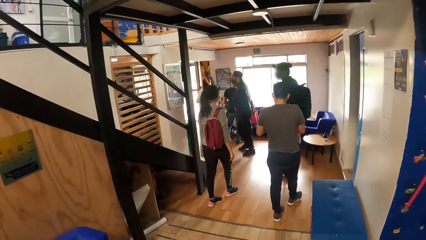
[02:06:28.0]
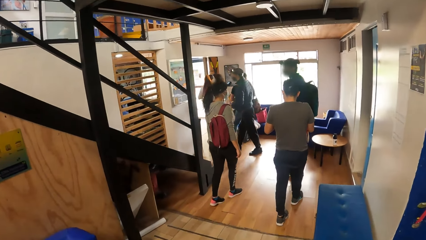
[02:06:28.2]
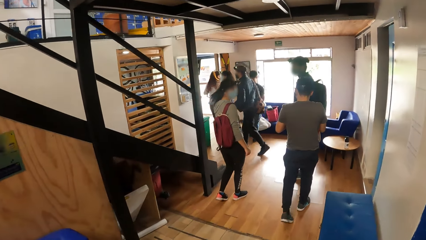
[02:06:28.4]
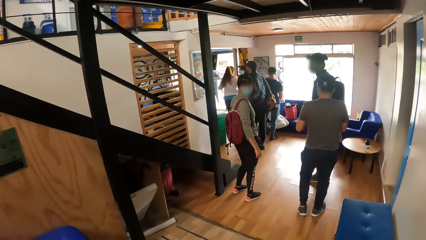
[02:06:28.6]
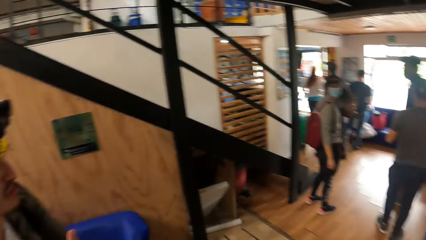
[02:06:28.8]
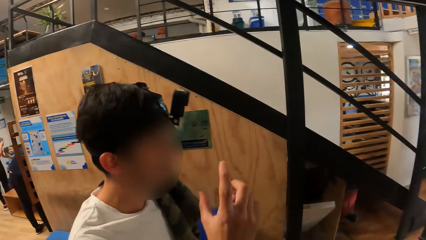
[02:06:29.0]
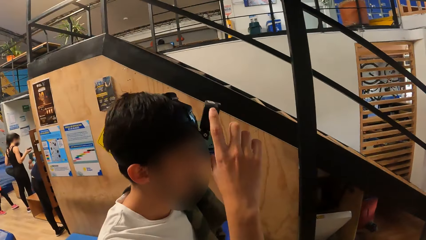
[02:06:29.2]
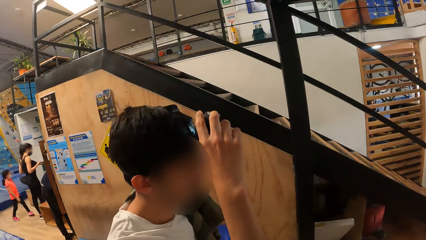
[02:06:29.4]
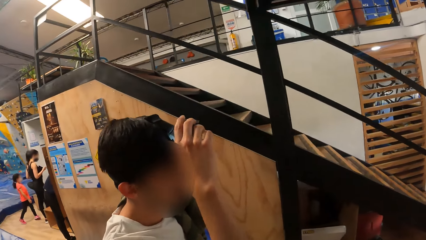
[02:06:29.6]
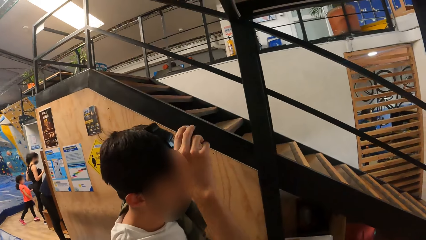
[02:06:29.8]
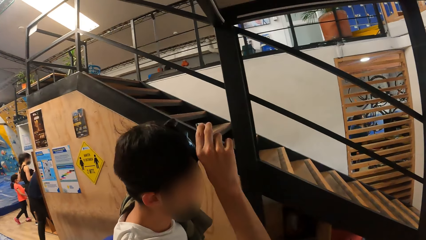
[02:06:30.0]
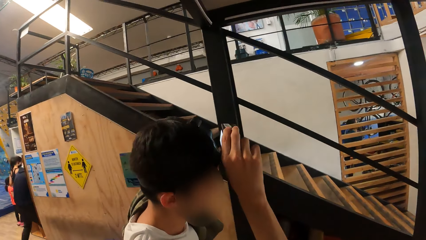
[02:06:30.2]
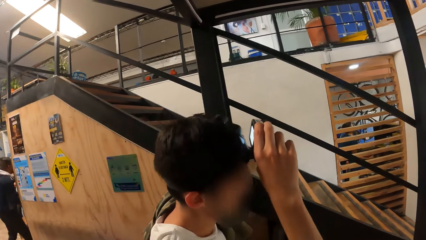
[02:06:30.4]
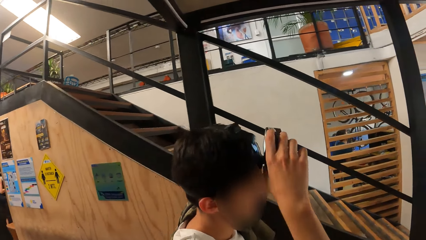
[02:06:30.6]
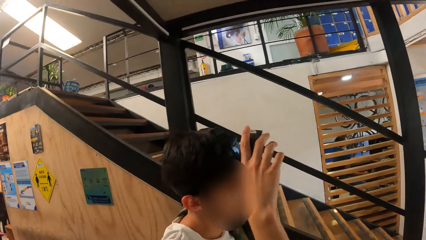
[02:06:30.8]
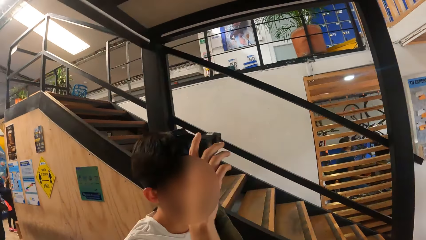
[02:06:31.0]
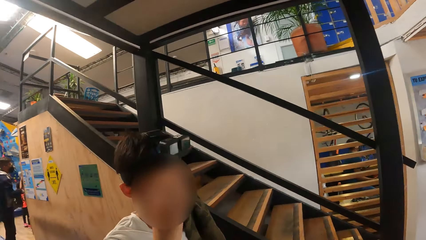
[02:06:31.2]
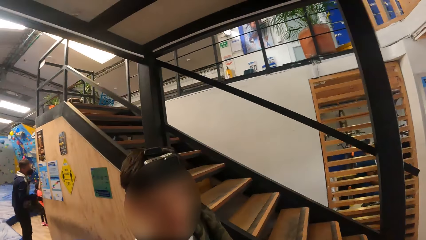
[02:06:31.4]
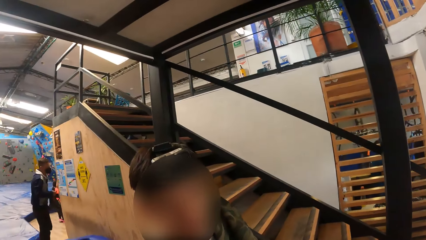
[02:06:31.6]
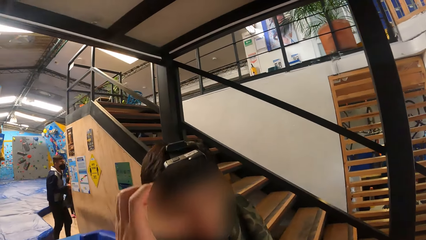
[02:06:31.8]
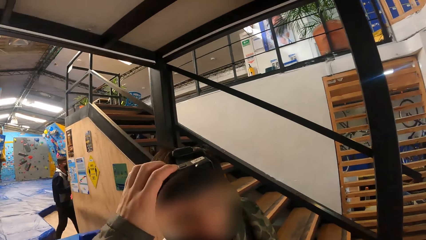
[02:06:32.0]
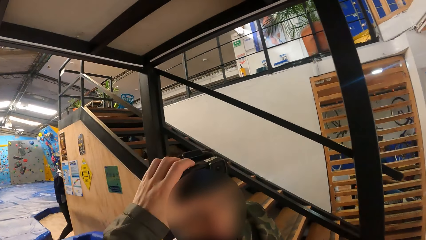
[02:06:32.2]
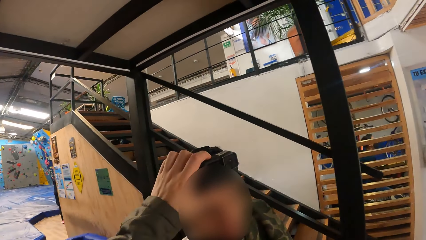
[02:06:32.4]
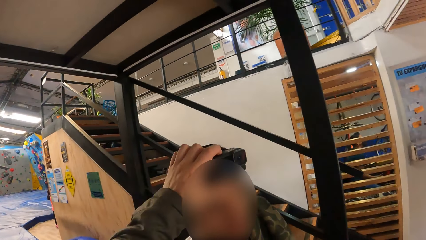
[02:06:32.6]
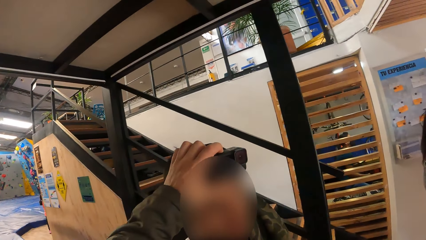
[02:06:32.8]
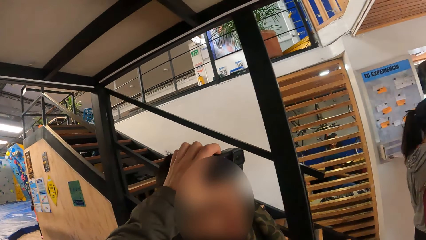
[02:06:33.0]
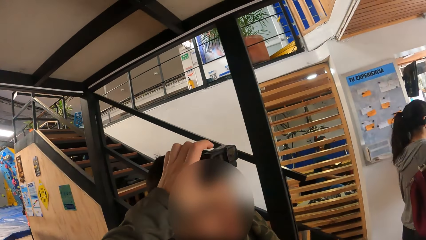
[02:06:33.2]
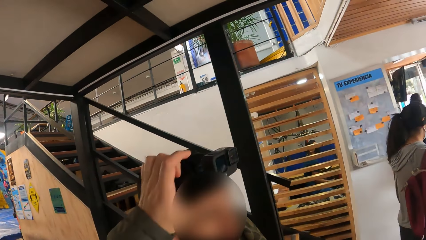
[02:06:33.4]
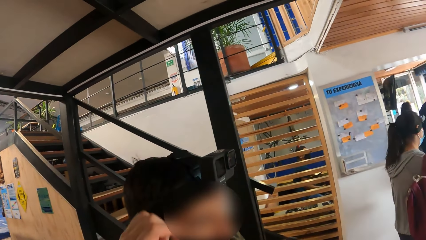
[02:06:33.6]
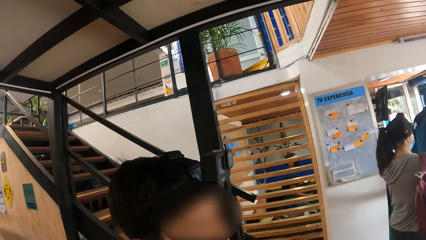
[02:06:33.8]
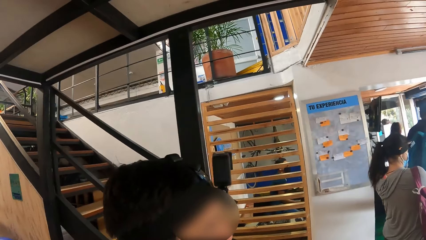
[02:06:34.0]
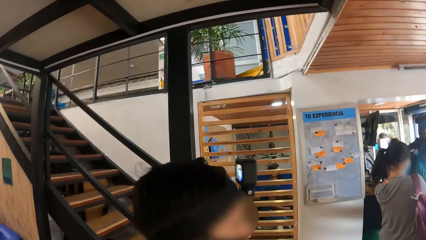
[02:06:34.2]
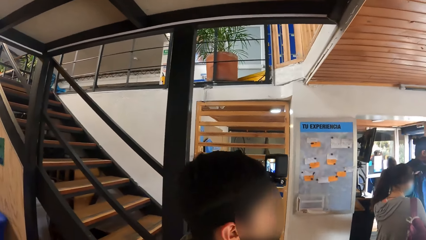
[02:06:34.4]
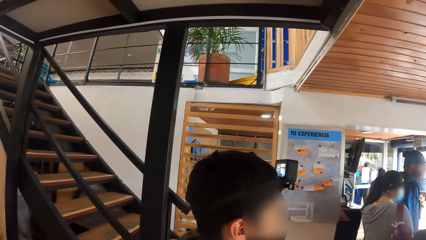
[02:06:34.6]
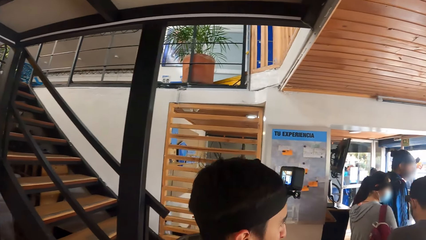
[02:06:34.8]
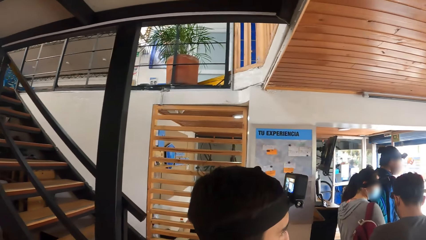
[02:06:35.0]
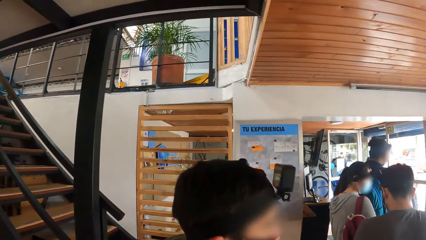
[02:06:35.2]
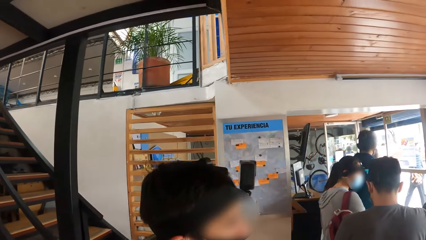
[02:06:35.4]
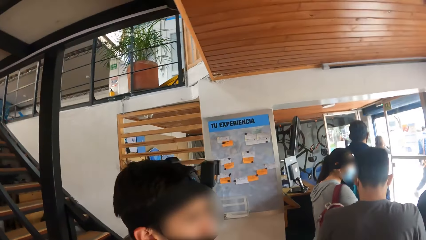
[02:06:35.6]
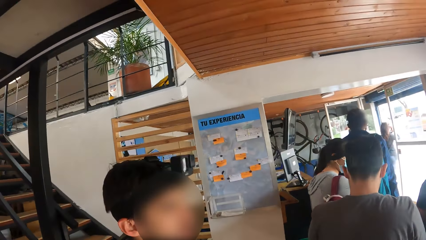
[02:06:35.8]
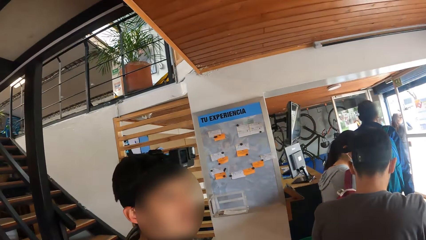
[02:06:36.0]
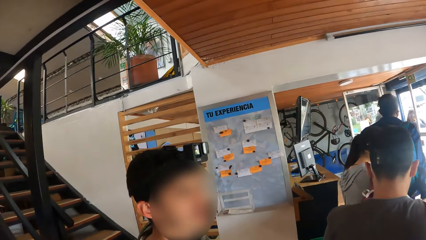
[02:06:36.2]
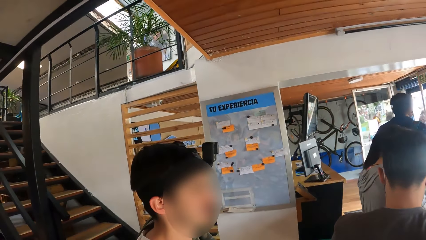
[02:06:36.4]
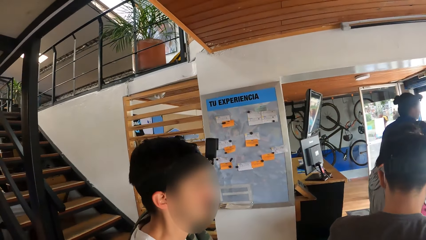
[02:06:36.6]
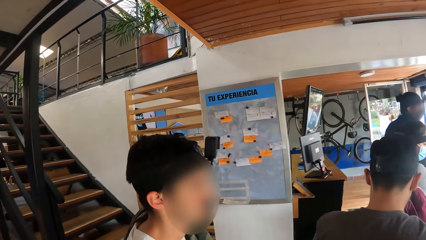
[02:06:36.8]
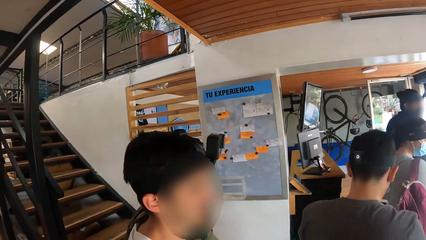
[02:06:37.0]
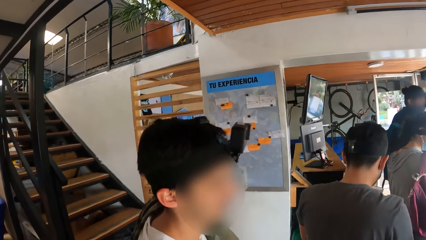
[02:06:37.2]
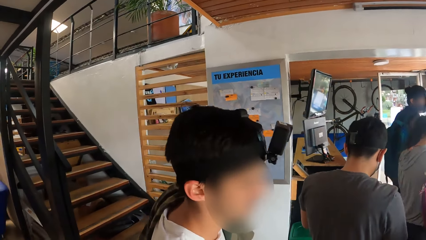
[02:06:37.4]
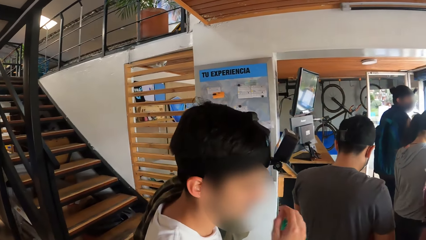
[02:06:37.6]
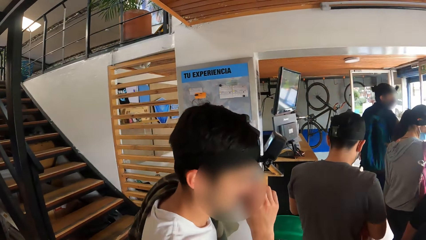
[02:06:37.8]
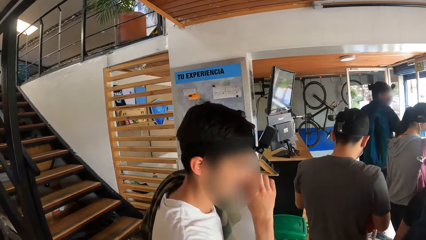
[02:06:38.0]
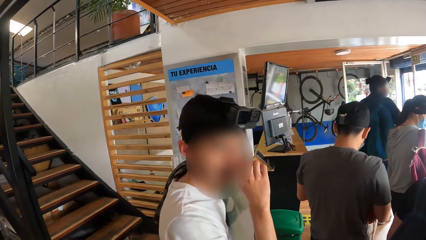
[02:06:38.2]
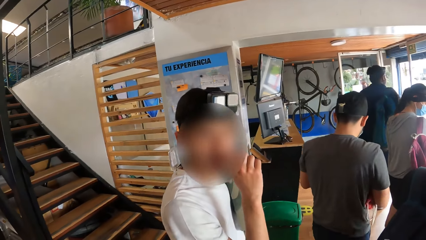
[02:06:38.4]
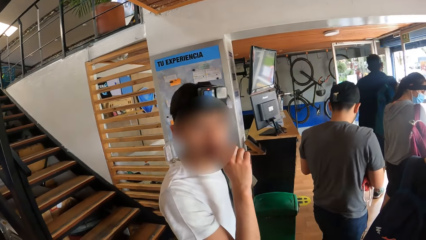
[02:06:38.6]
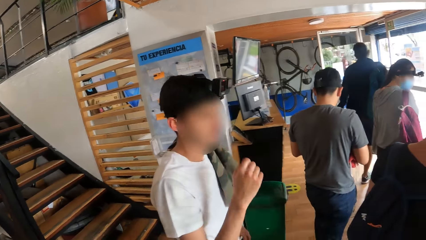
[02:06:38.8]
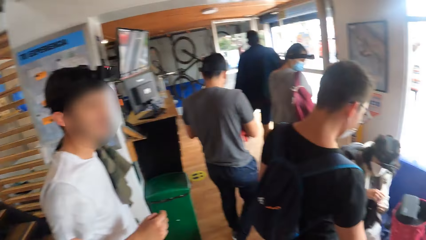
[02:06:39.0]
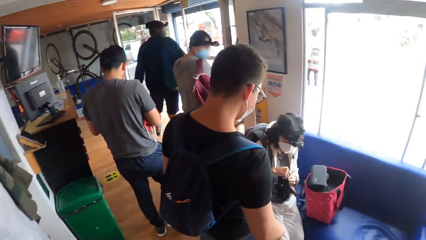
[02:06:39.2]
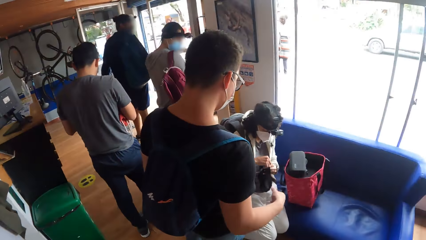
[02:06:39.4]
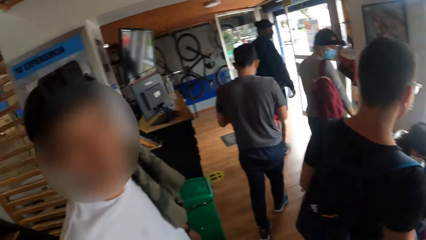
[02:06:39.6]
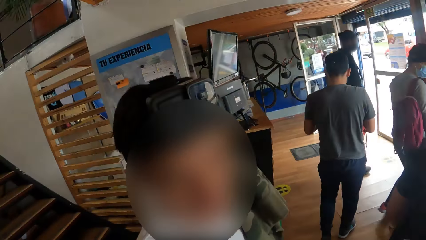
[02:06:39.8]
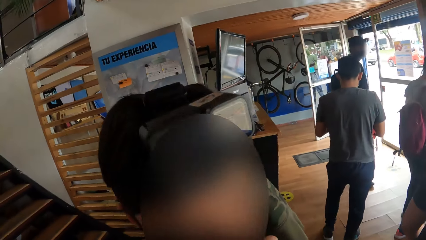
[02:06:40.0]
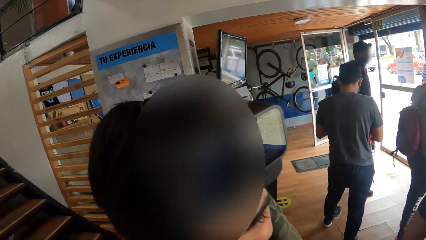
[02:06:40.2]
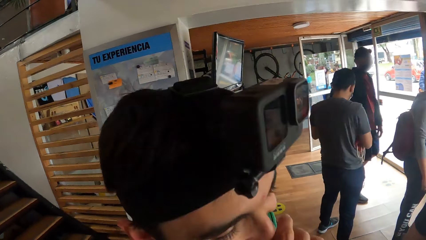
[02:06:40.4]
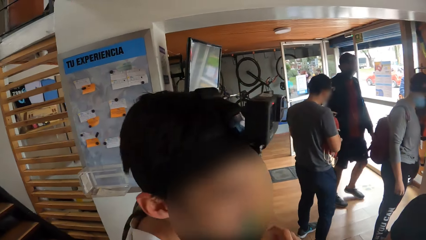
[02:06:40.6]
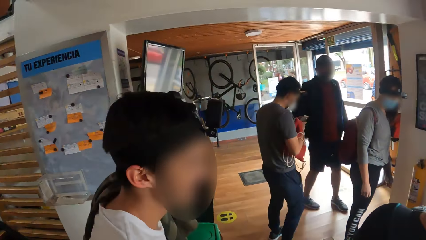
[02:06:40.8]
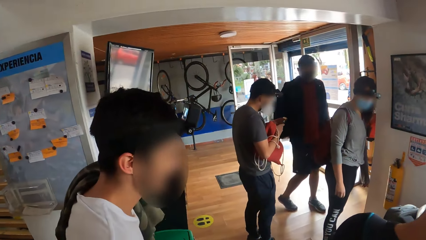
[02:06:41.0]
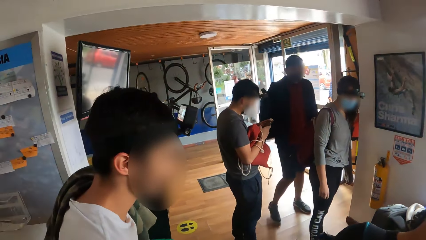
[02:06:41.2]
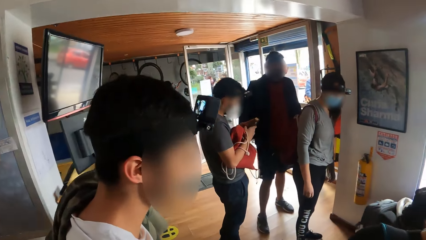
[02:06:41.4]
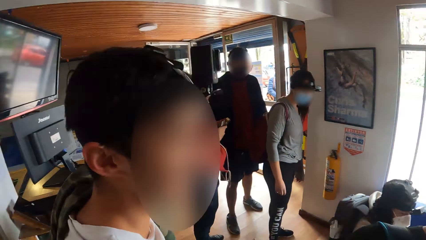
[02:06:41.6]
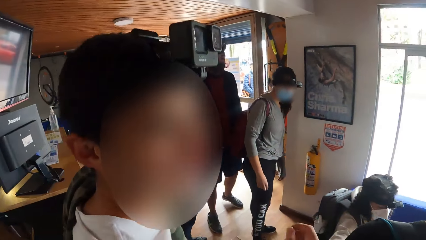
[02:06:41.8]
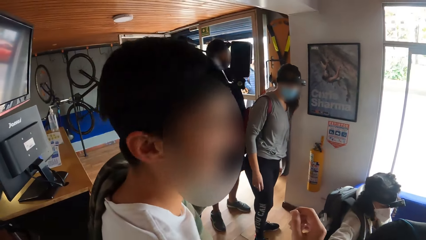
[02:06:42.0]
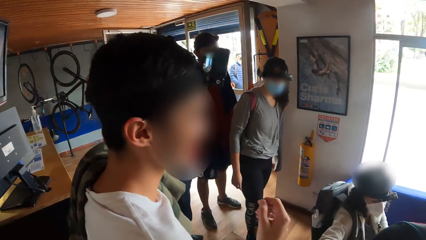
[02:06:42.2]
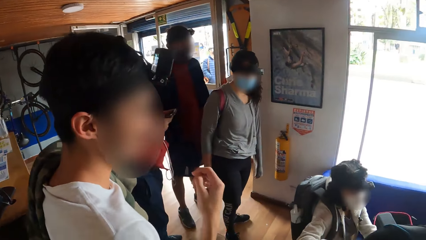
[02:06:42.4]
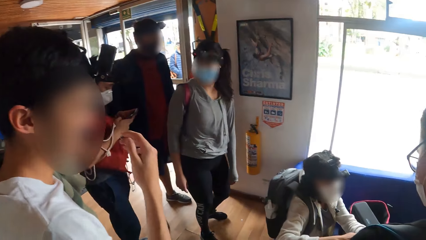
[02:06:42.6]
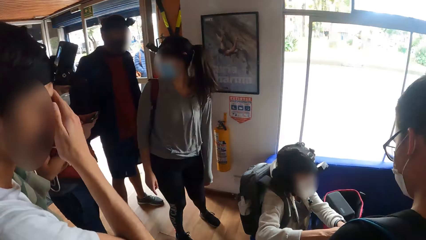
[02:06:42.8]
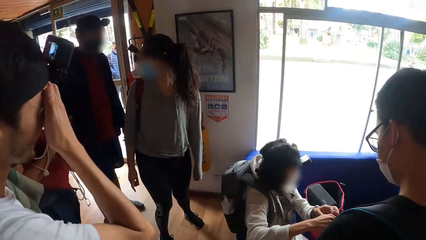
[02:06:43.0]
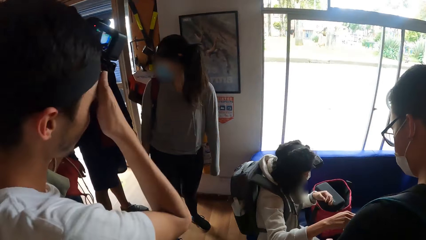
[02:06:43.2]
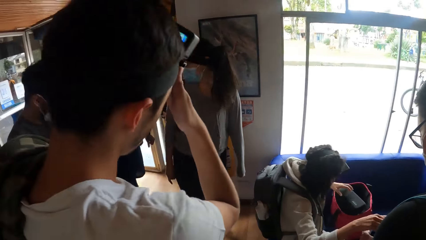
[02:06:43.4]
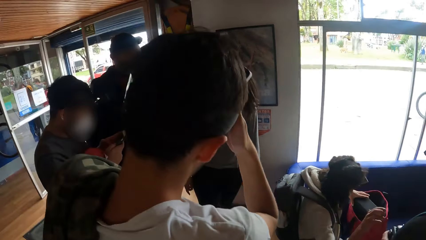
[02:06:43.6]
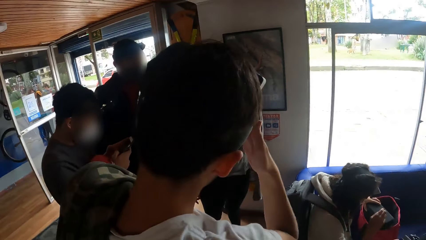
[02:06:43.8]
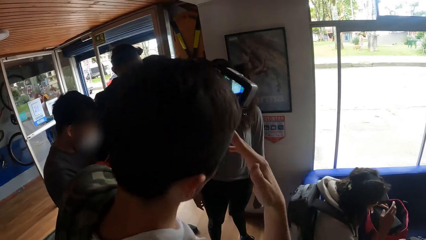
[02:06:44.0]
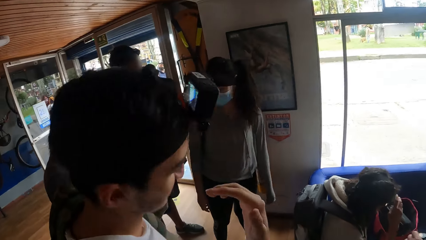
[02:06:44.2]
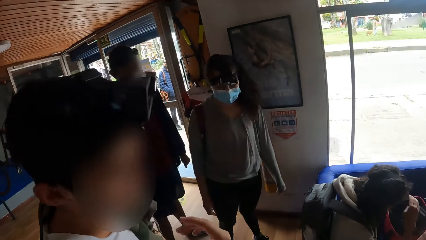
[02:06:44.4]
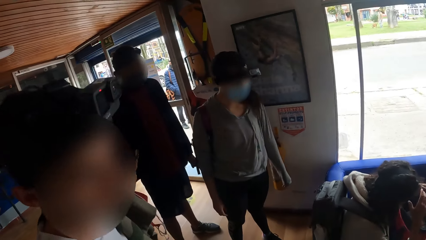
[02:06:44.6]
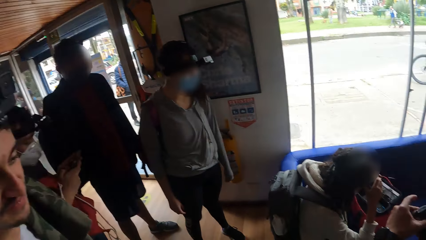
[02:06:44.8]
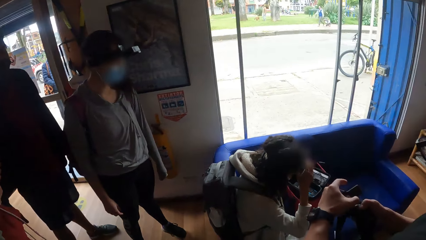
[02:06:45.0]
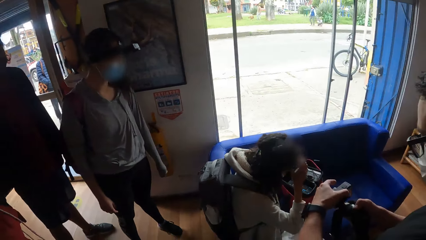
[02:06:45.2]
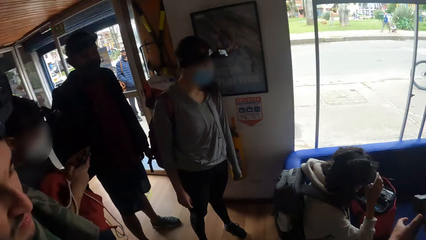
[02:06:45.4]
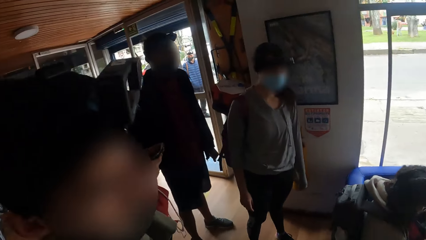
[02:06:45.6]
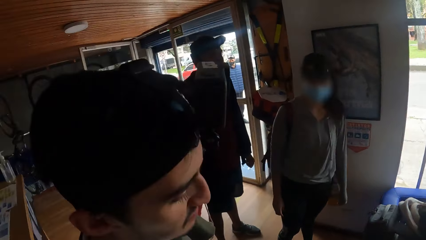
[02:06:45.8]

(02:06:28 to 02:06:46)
The camera wearer walks on a corridor. A man adjusts the camera on his head with his right hand. The camera wearer dialogues with the man. He adjusts the camera on the man's head with his left hand. He interacts with the man. Another man operates a phone with both hands. A woman places her left hand on a box in a bag and adjusts a camera on her head with her right hand.
